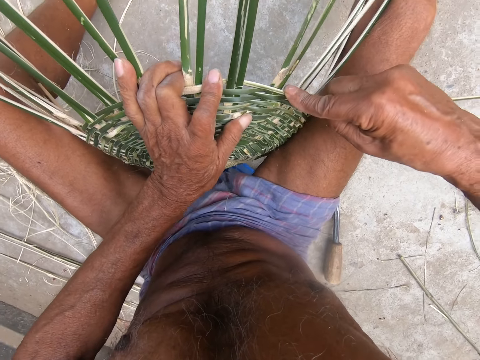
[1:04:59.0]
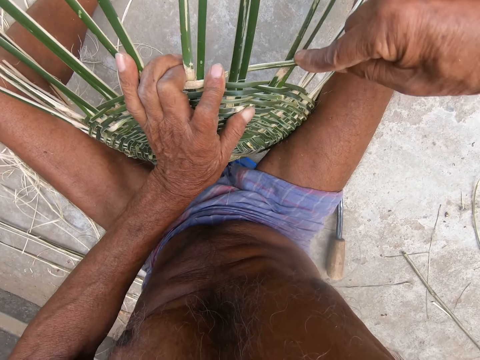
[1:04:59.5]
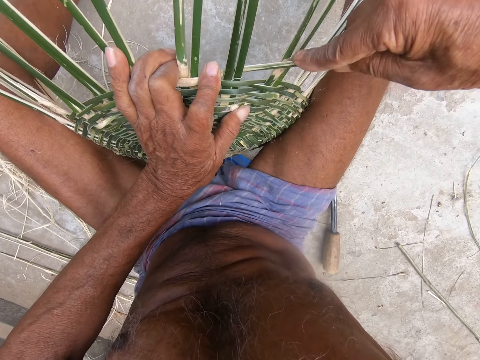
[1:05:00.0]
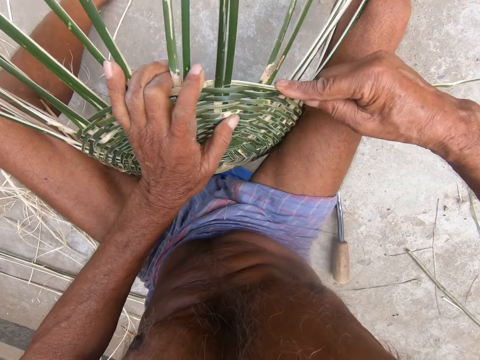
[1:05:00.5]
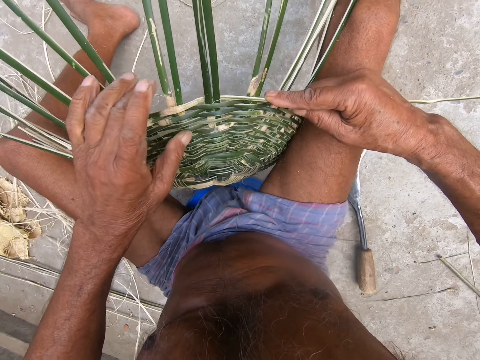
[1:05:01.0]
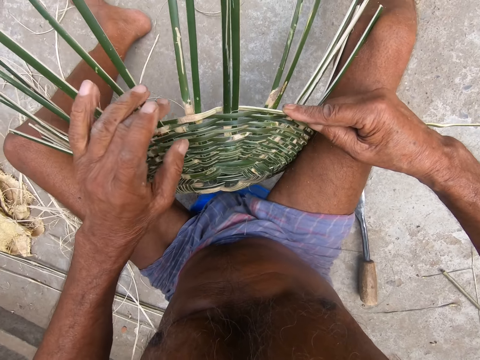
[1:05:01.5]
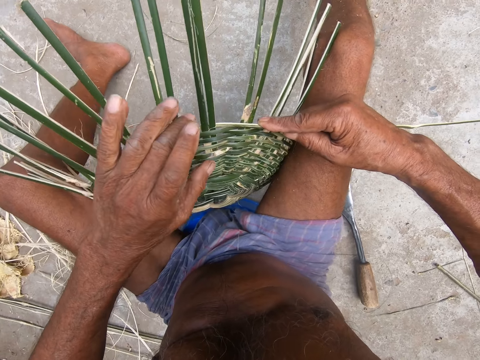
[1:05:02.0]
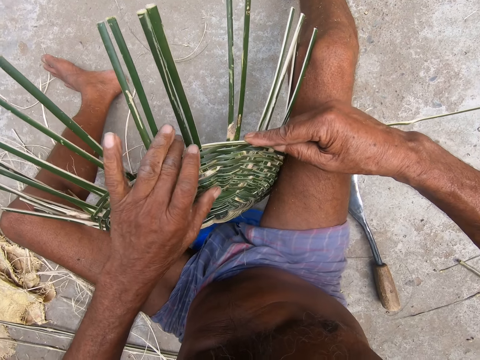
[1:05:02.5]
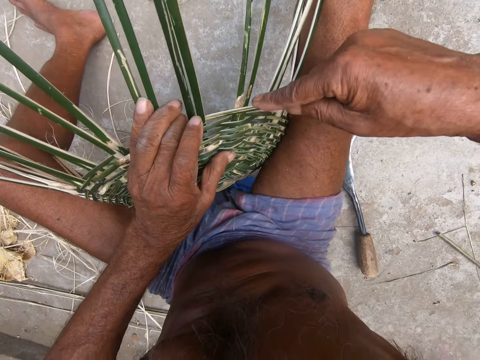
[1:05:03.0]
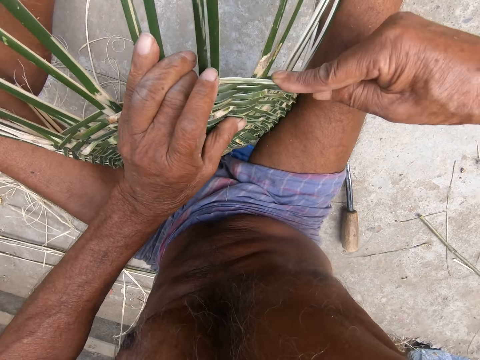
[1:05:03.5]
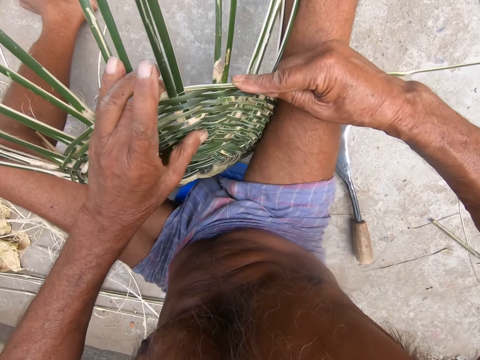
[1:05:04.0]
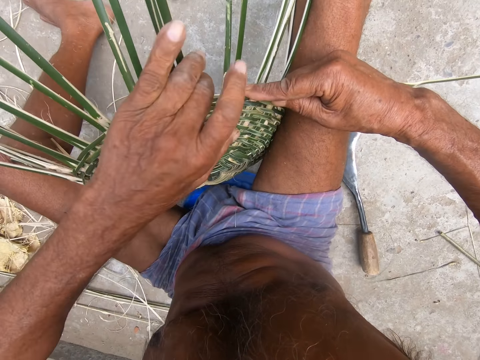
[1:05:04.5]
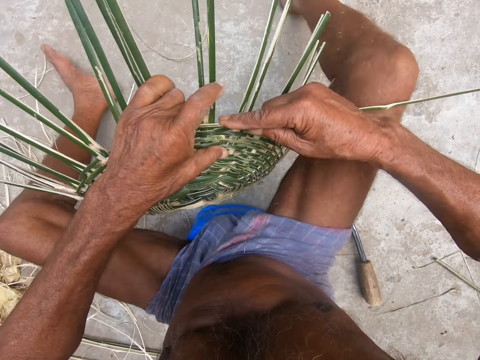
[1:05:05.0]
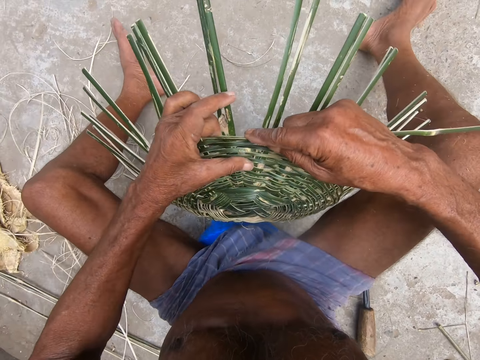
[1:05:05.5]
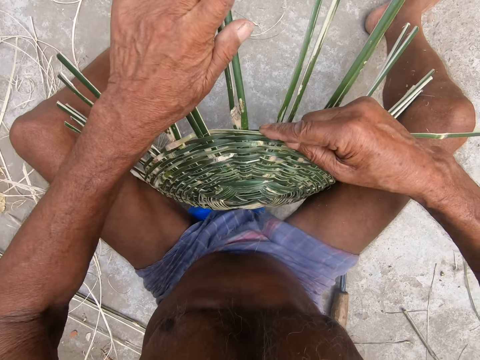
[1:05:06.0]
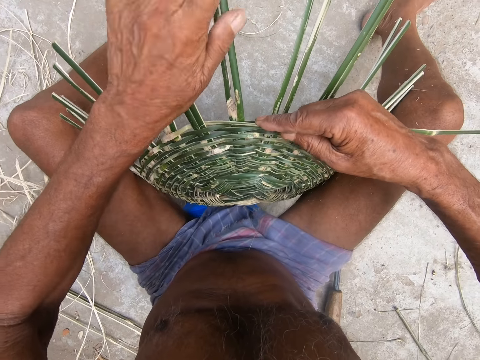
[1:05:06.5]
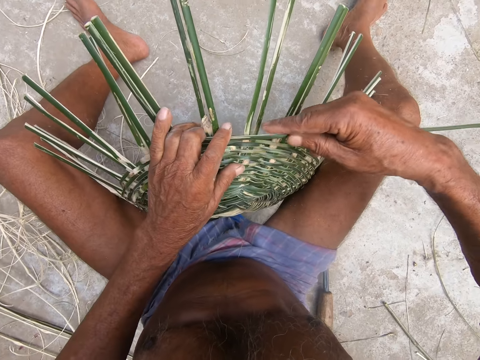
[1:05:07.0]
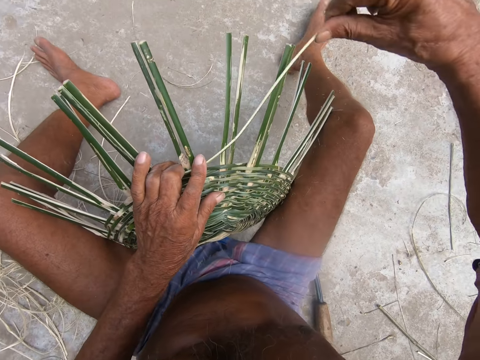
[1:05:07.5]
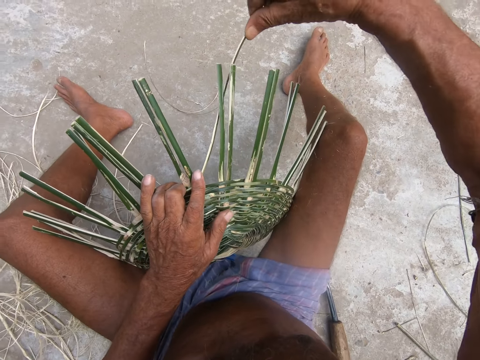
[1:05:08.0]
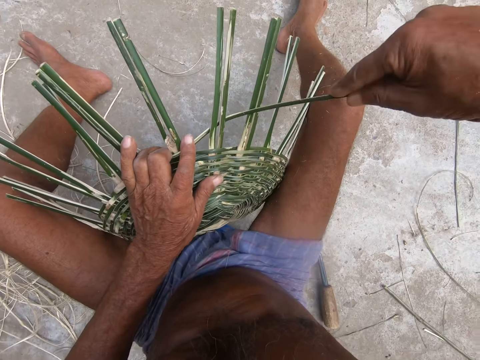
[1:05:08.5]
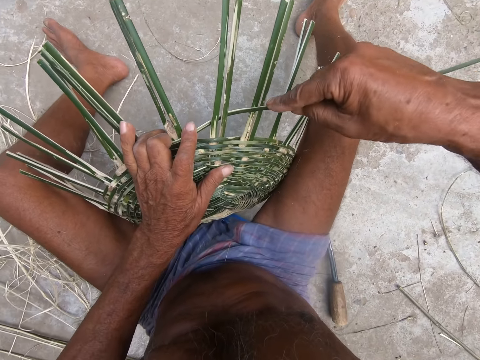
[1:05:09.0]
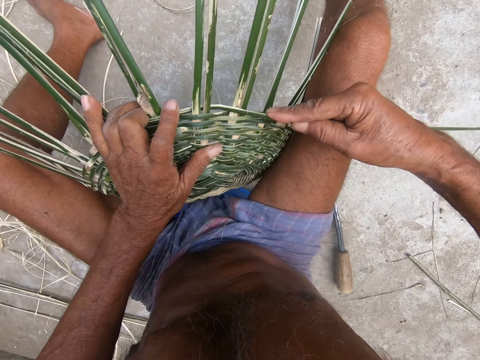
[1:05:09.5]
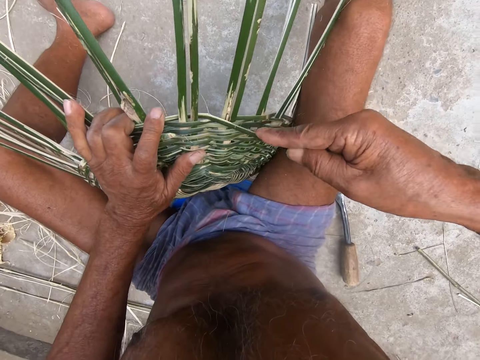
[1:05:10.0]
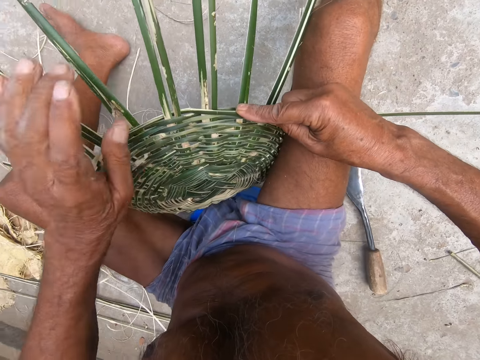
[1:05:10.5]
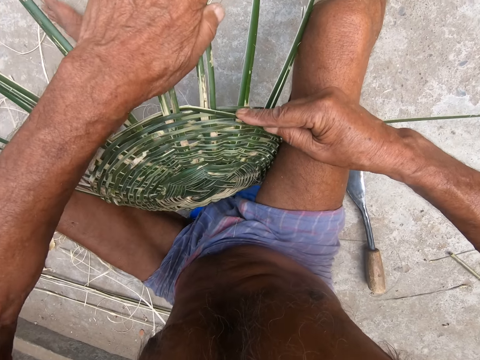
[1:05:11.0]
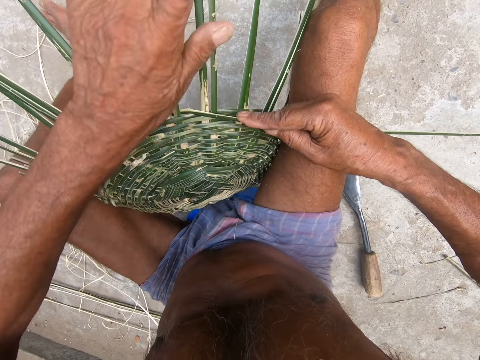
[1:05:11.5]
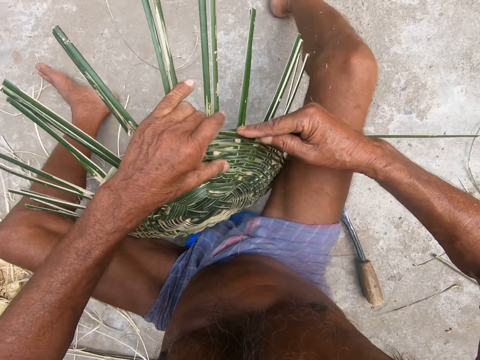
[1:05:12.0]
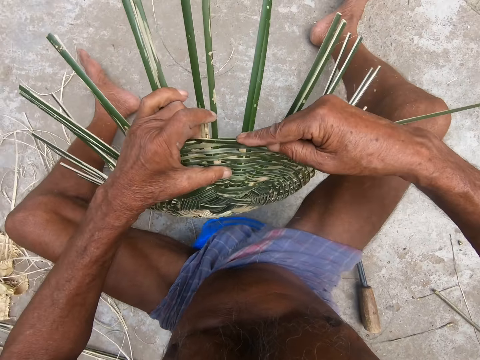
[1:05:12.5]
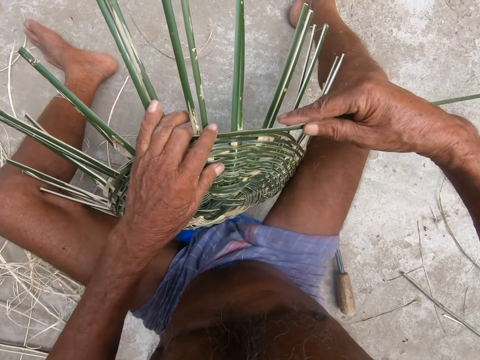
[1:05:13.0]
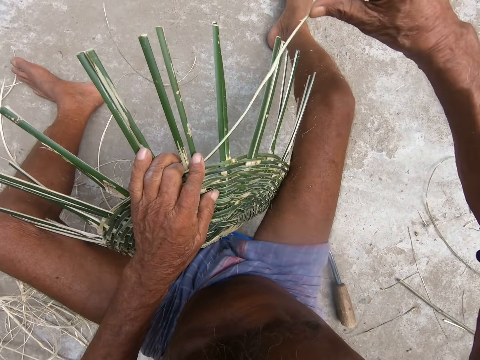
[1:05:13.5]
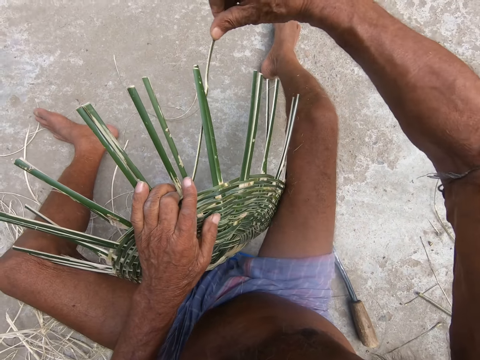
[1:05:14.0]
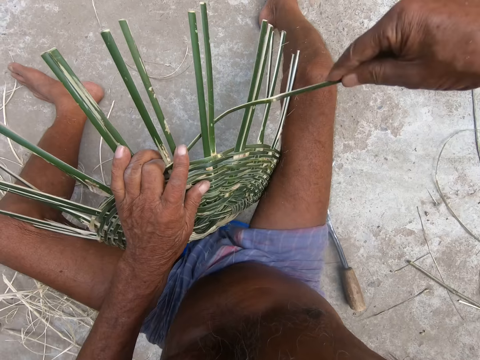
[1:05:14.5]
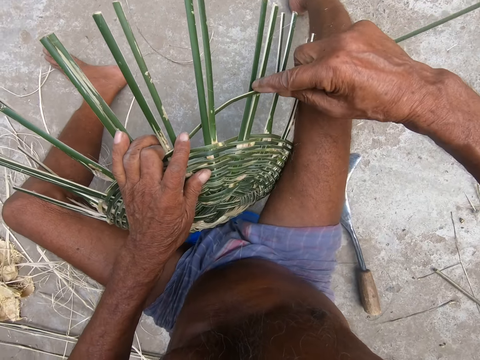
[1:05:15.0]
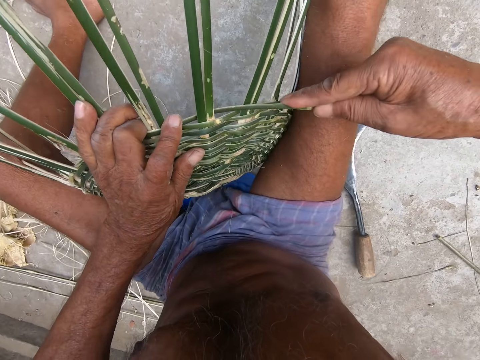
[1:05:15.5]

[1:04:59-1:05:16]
The camera wearer tightens a sisal. They hold the sisal. They rotate the basket. They fix the sisal. They tighten the sisal. They rotate the basket.

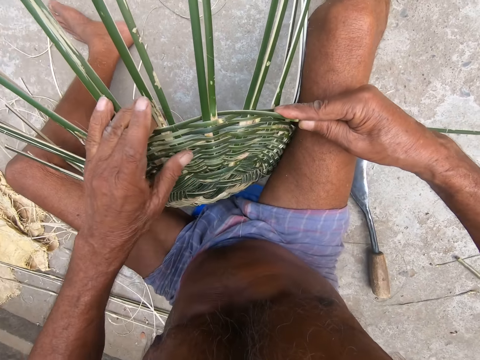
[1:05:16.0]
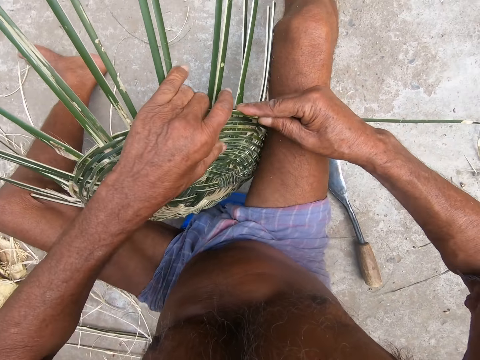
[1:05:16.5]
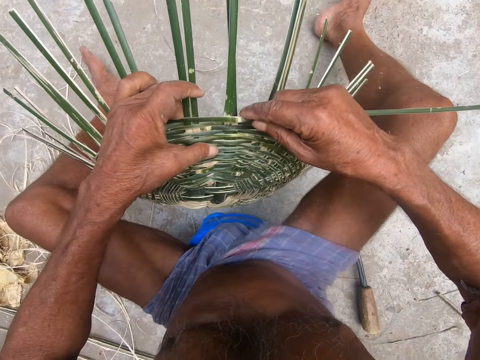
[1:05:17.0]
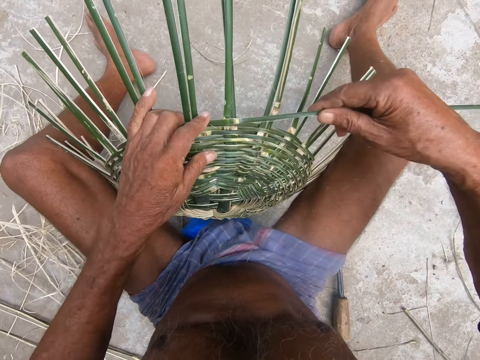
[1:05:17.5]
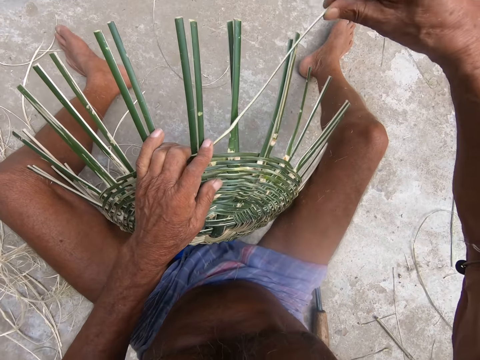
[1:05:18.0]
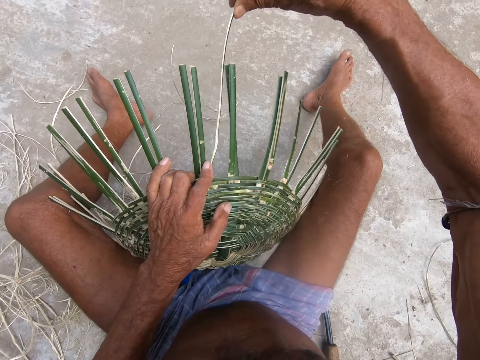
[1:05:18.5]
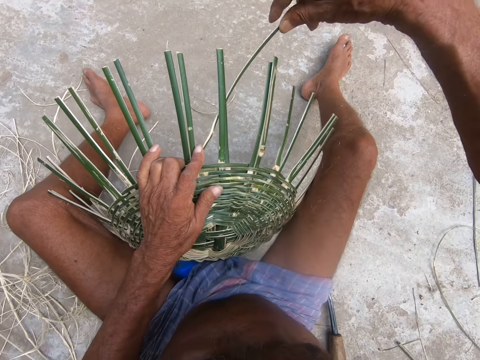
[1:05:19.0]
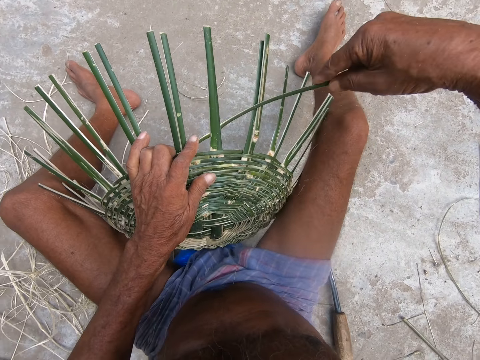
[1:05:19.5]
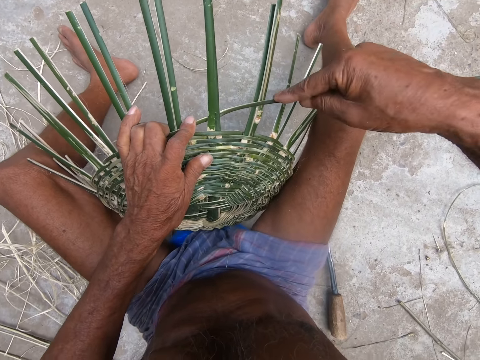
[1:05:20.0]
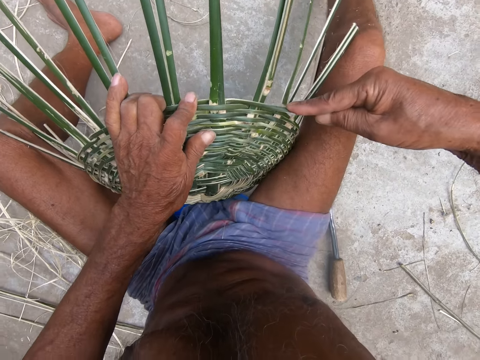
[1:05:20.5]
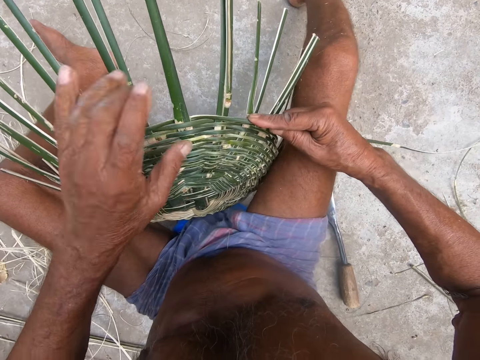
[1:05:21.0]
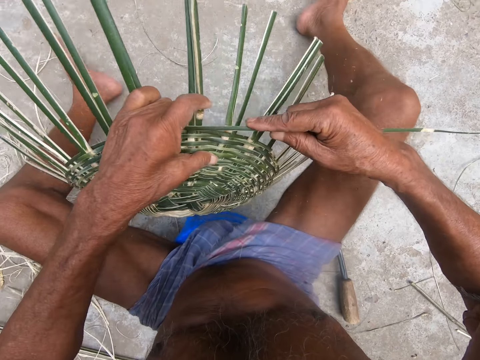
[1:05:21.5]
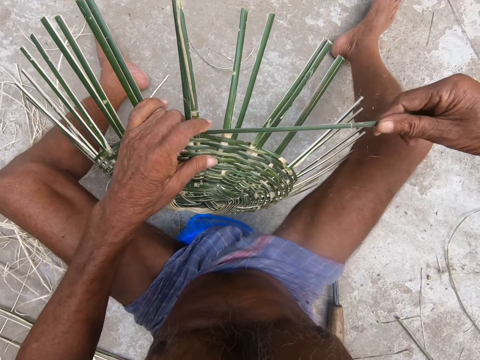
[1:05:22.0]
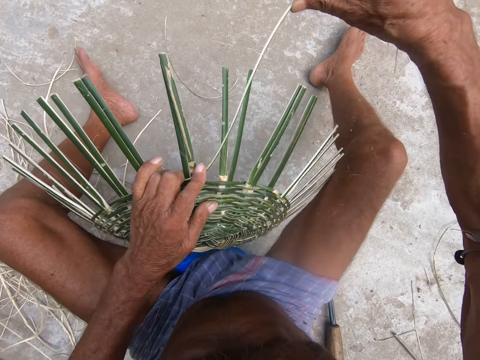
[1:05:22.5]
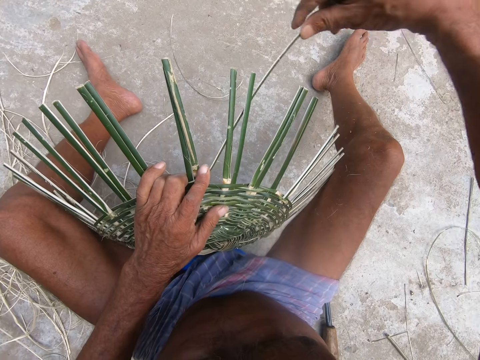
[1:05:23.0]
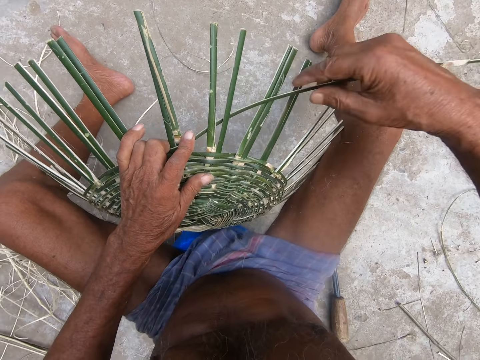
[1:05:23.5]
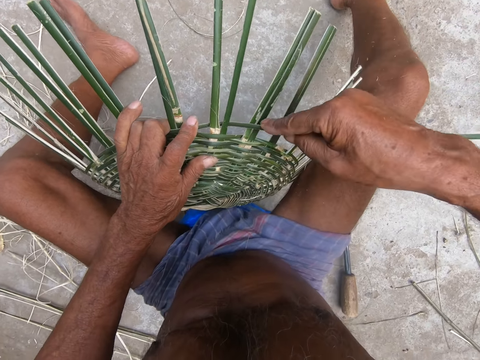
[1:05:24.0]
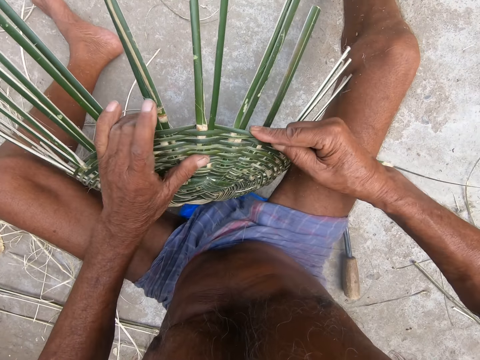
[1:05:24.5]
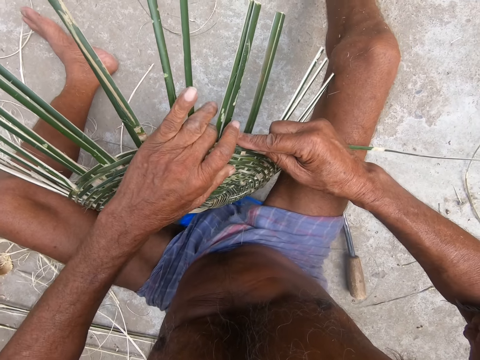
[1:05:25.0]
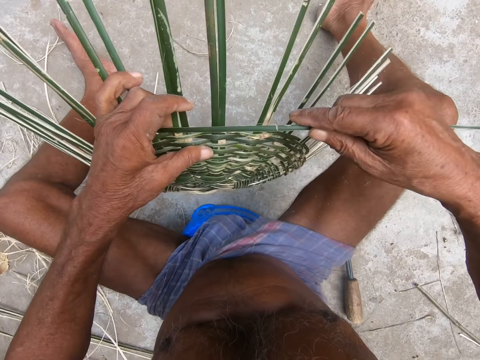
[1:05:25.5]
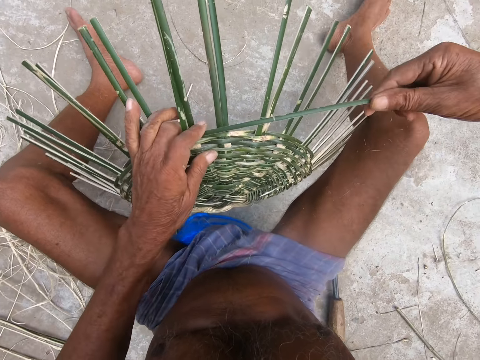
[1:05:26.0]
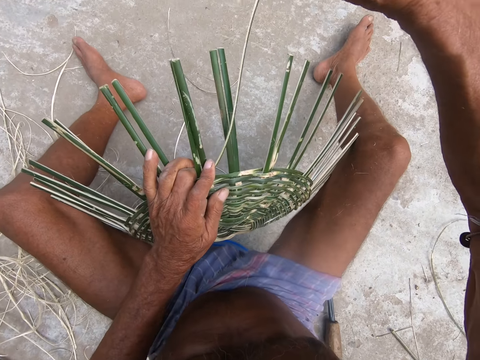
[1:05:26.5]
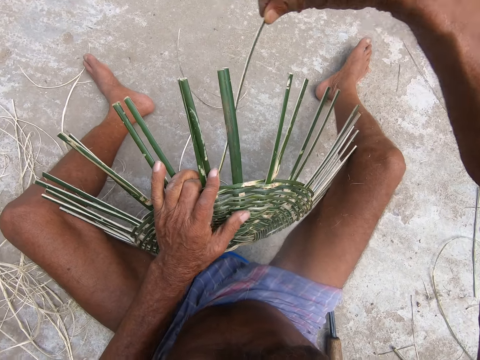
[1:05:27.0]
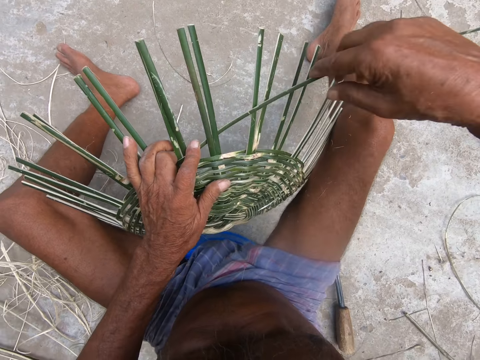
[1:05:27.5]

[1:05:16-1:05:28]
The camera wearer fixes a sisal. They rotate the basket. They fix the sisal. They tighten the sisal. They fix the sisal. They rotate the basket.
